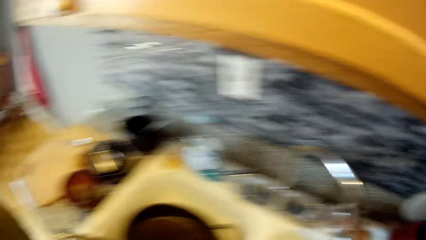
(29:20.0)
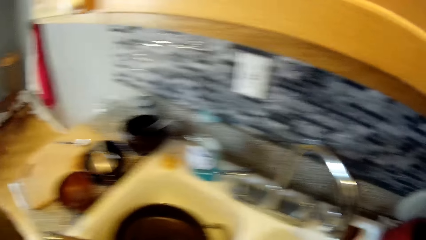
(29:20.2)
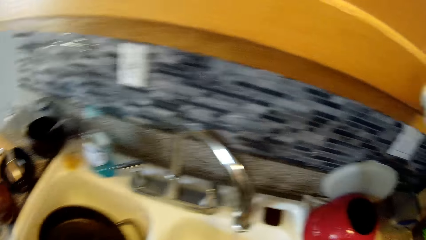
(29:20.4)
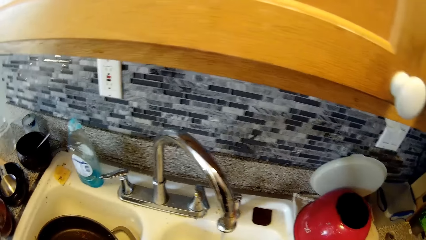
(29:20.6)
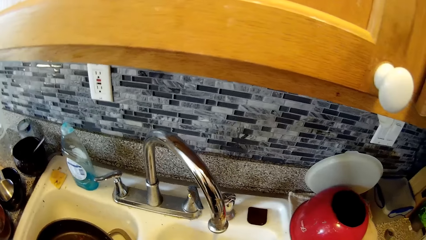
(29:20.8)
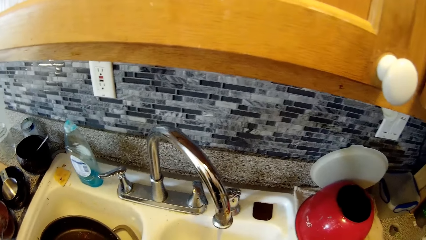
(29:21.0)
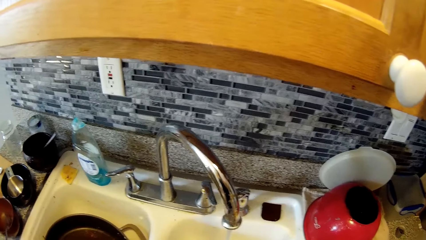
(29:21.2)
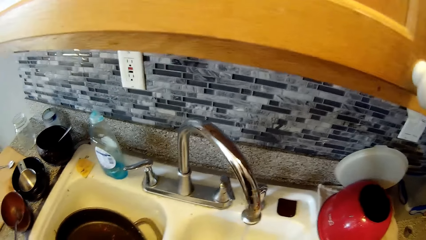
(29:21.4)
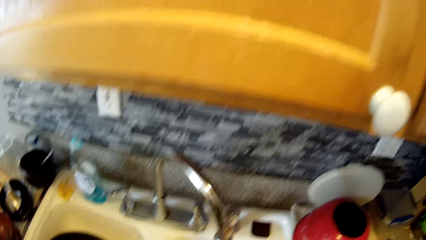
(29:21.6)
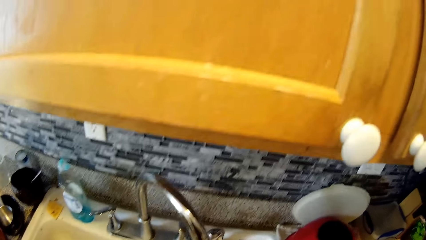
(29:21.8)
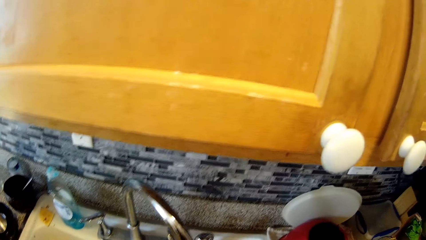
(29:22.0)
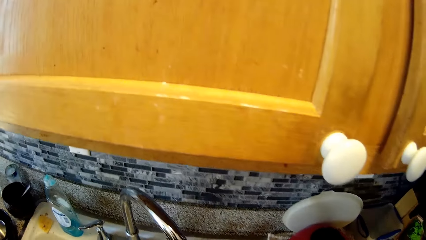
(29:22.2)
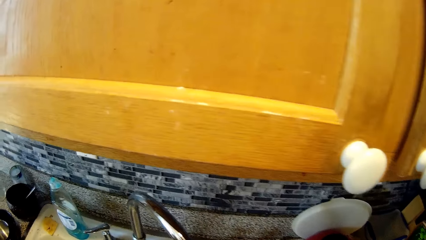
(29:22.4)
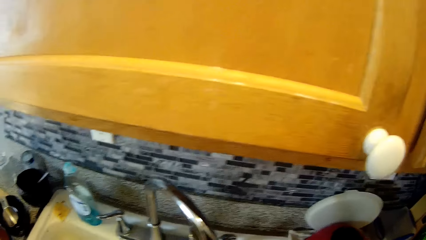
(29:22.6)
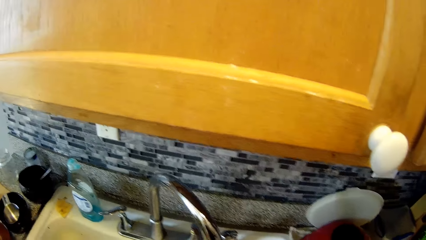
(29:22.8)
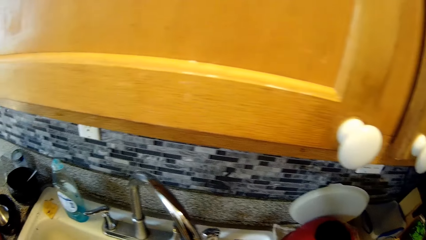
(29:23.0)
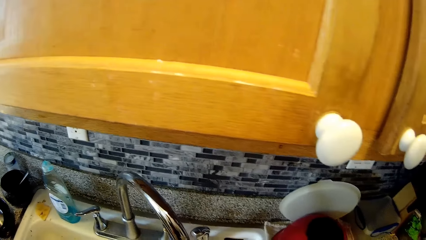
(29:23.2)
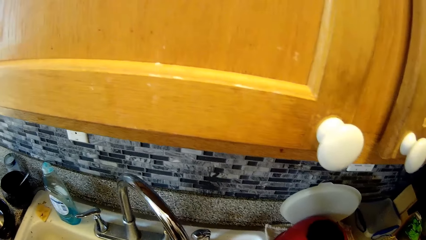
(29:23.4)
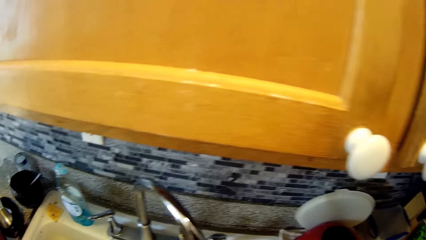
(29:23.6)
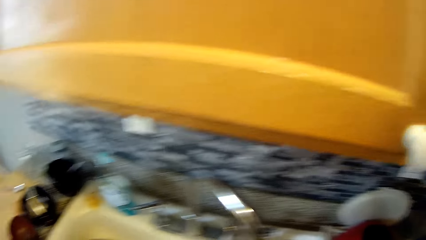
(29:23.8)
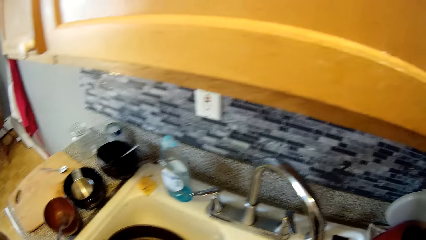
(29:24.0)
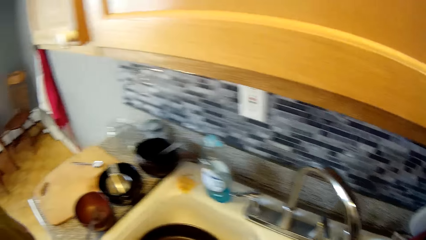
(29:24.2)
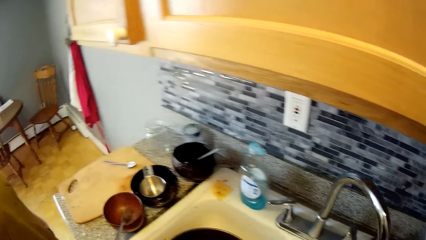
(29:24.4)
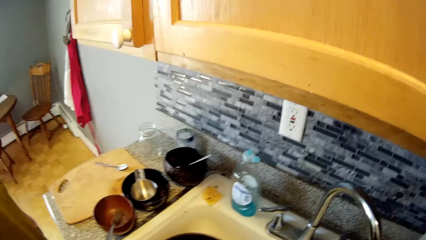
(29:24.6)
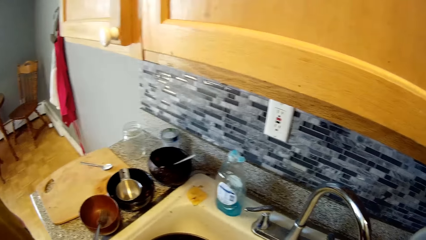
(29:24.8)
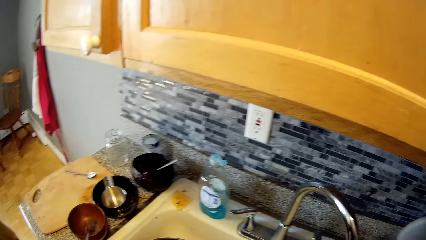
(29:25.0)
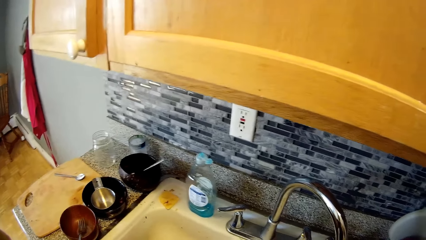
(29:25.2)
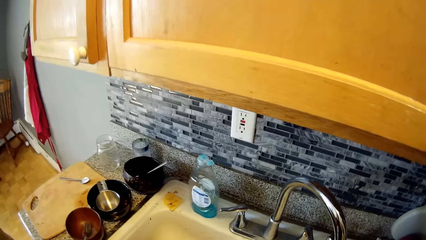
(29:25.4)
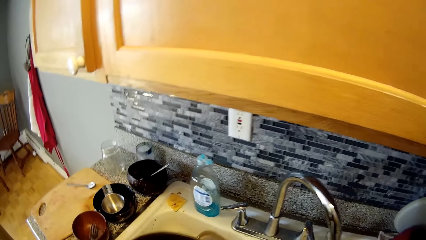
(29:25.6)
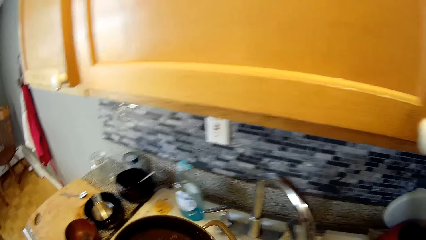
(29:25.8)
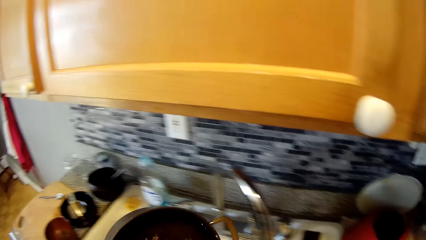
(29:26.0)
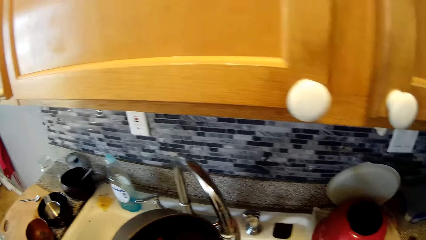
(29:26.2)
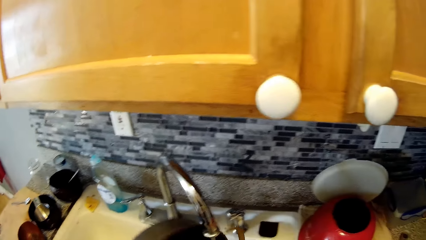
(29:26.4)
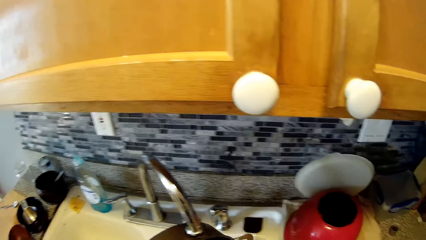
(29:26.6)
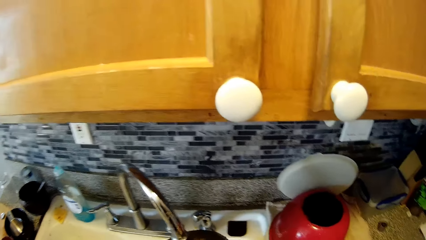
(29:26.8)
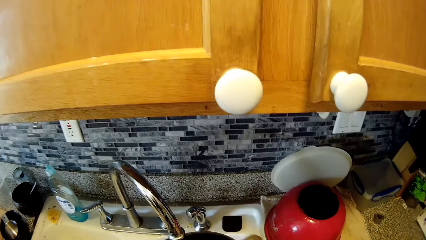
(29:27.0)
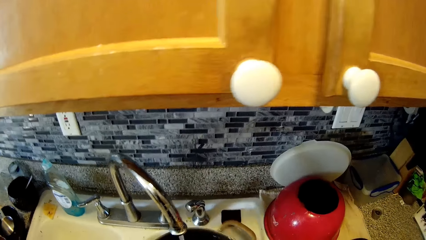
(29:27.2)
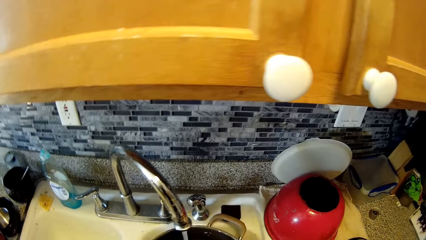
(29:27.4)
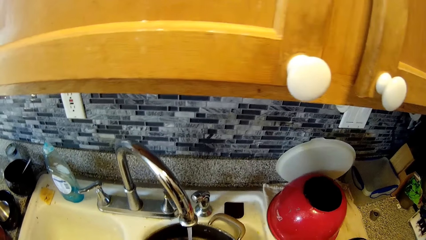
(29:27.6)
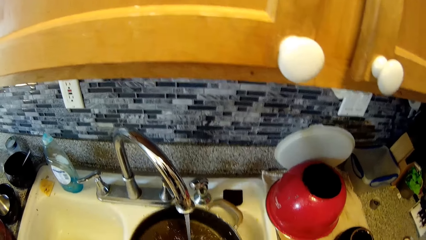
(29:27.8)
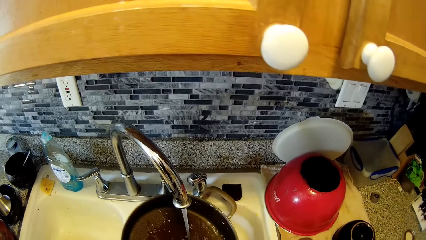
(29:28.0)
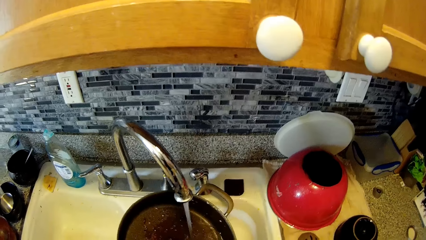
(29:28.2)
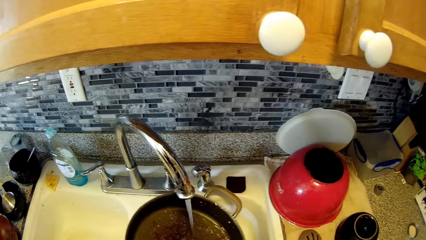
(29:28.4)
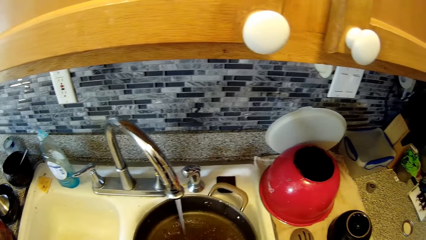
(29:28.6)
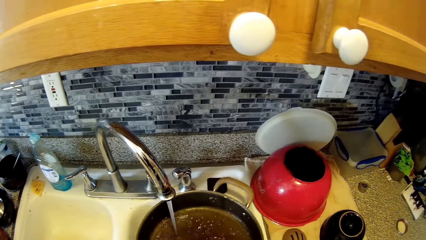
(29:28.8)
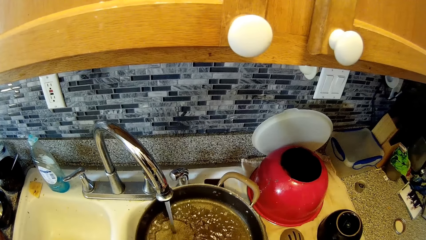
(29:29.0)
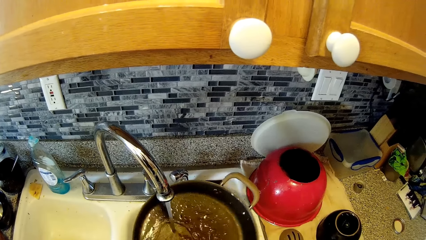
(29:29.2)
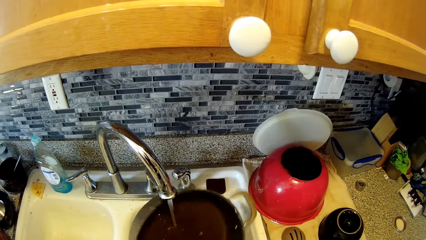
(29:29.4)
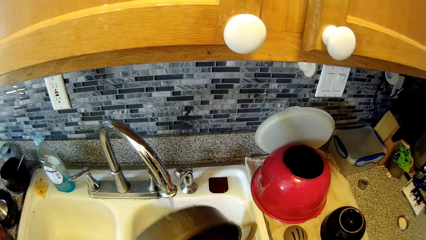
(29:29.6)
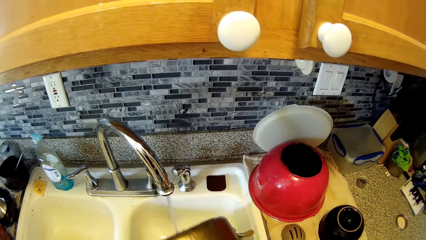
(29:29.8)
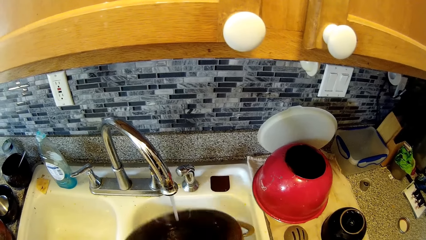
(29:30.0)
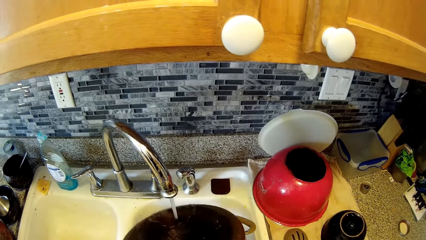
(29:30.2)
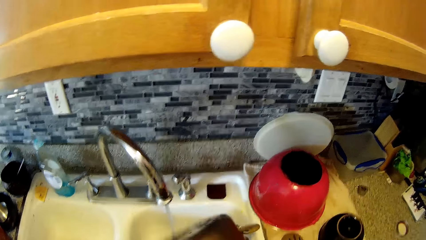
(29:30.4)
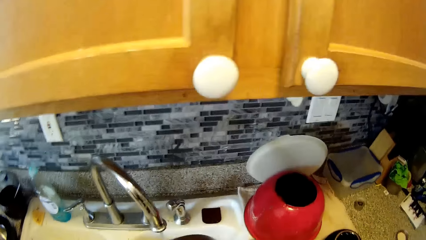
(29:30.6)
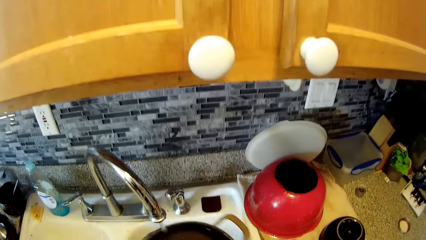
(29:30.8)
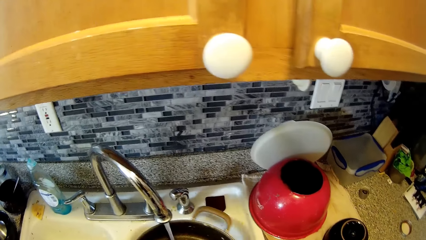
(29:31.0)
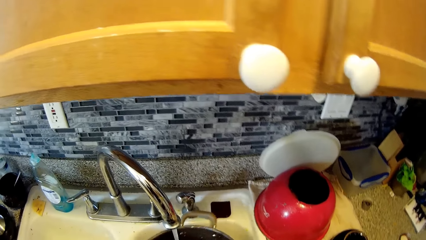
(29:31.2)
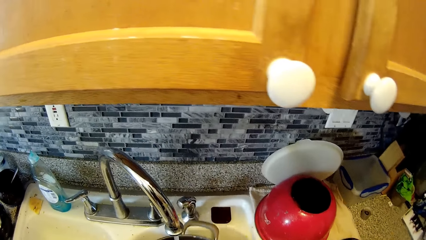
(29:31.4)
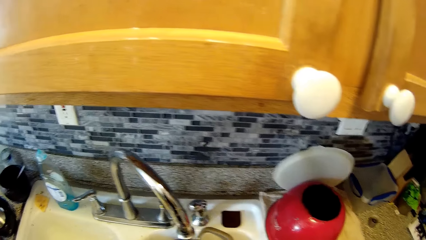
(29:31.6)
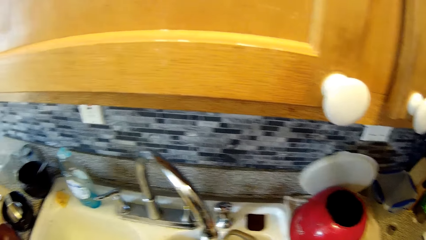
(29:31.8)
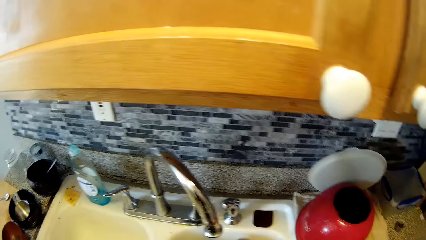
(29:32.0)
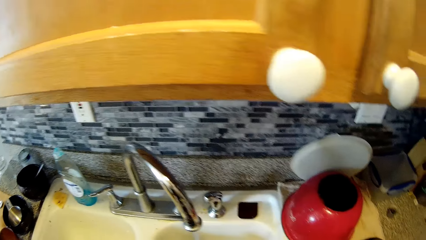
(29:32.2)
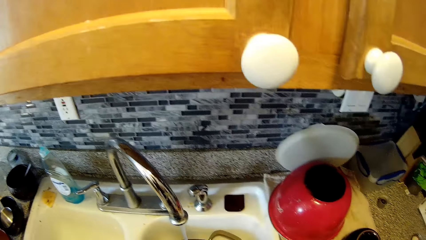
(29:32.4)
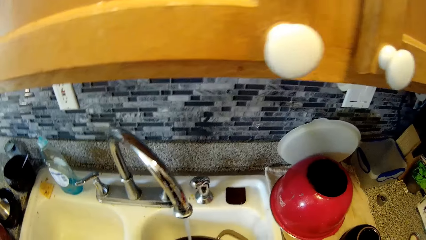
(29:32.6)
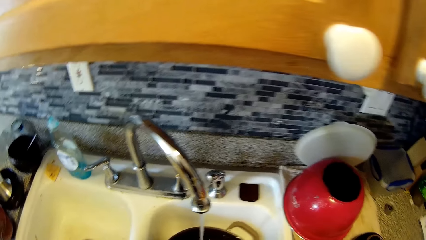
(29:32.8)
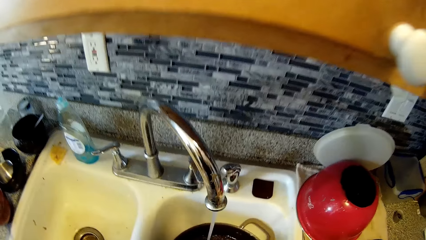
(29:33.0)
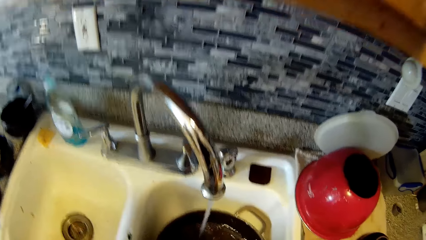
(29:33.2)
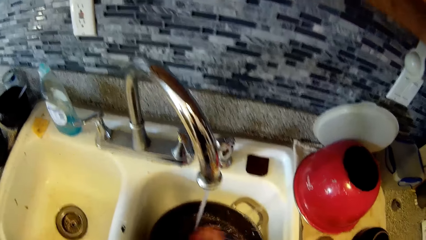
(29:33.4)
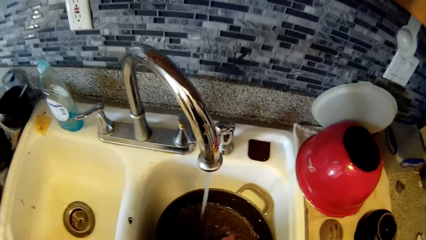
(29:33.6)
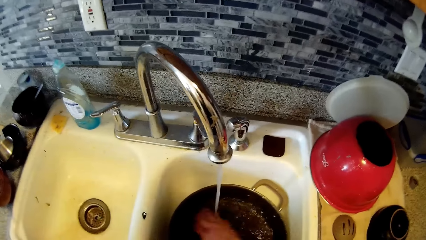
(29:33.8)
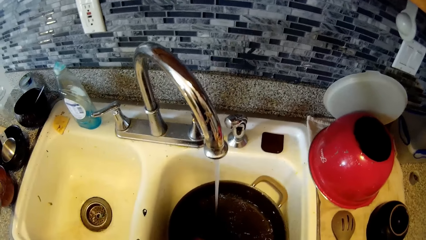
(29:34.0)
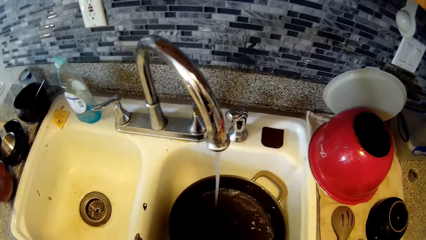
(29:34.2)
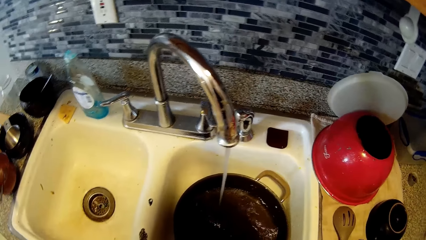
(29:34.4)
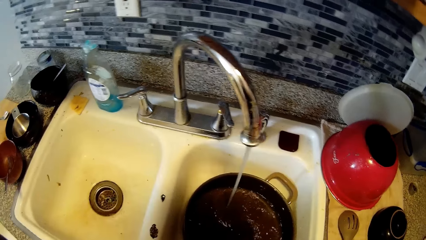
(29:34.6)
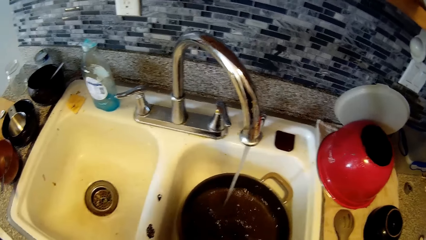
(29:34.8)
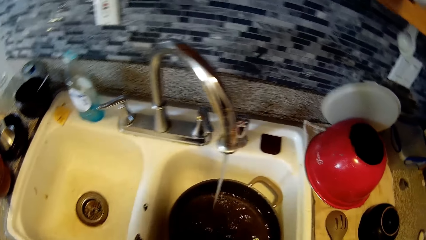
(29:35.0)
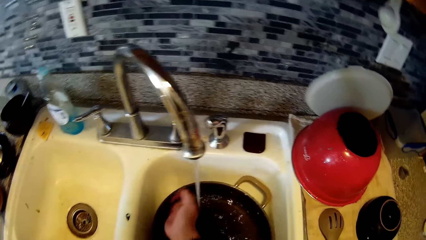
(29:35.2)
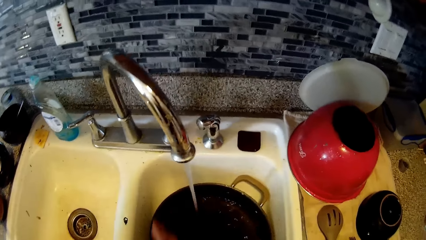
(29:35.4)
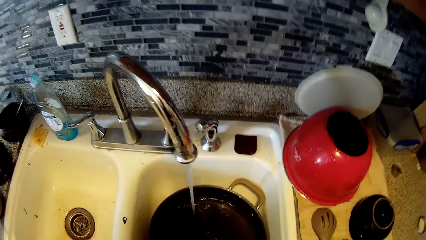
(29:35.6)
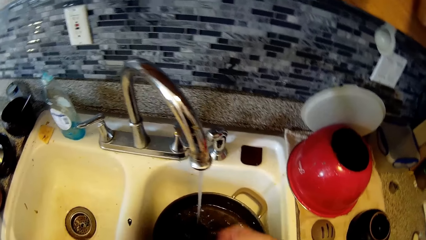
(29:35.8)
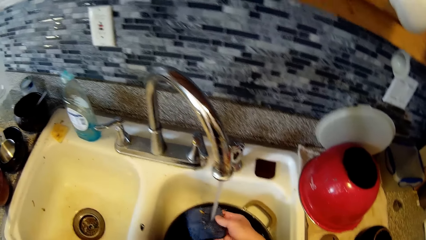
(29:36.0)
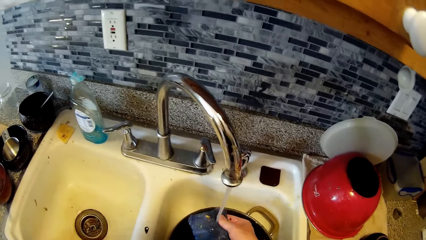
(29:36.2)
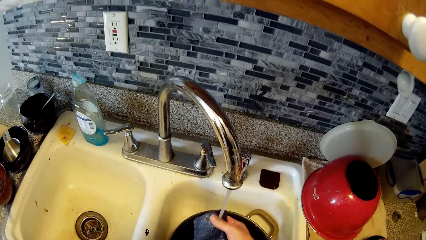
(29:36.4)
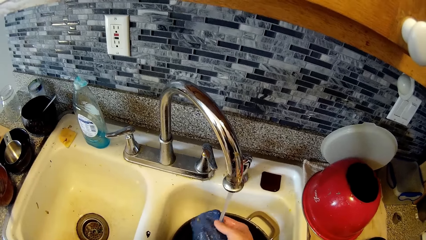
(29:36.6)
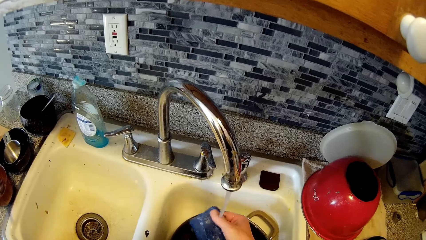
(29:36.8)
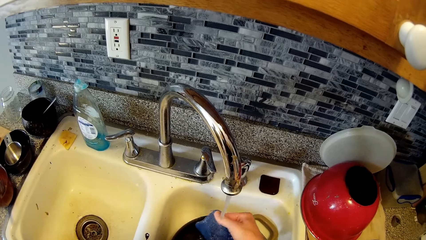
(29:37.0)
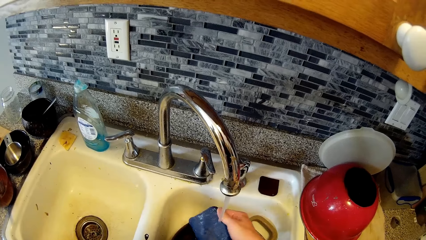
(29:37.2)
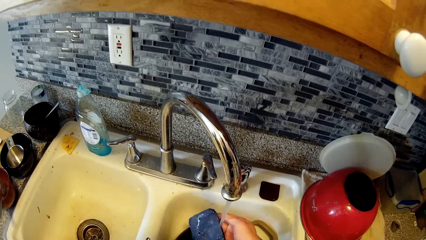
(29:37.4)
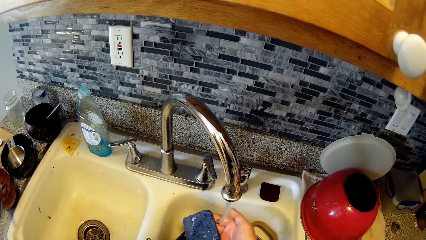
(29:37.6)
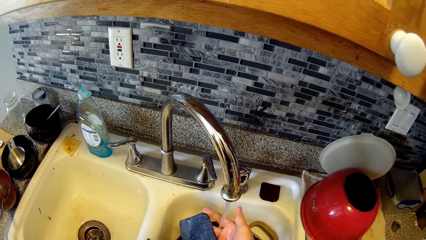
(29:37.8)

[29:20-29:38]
The camera wearer keeps the sprayer on the sink. They carry a pan from the kitchen sink. They rinse the pan with water from the tap. They wash the pan with the sponge. They wash the sponge with water from the tap.
